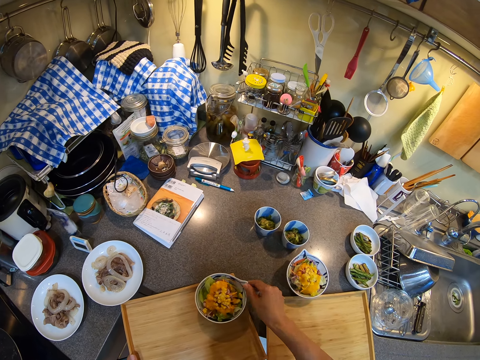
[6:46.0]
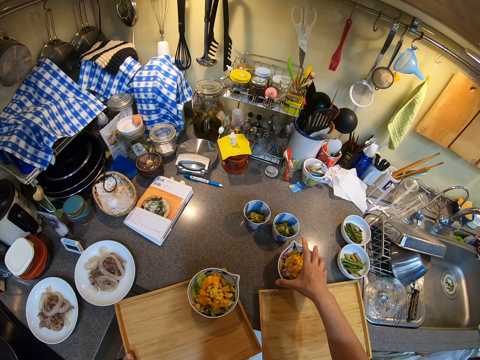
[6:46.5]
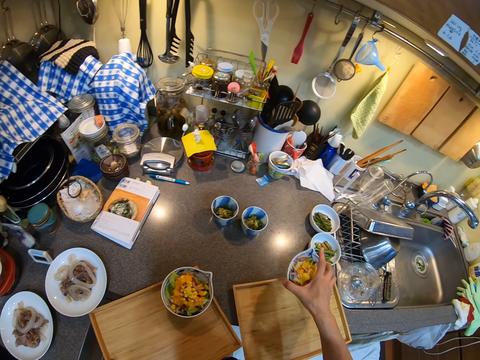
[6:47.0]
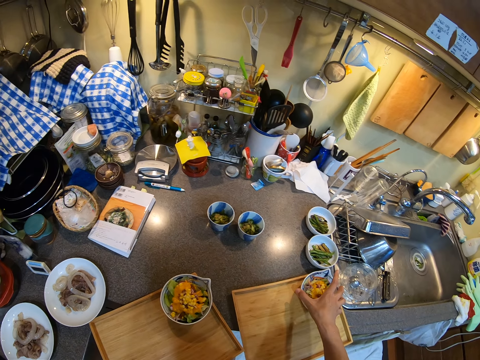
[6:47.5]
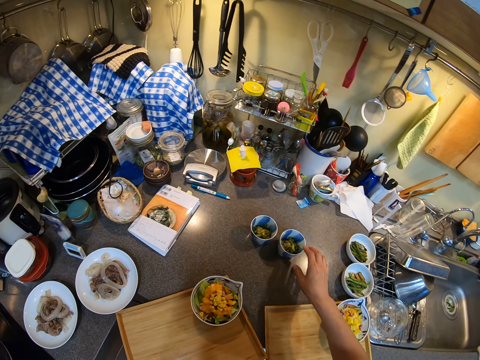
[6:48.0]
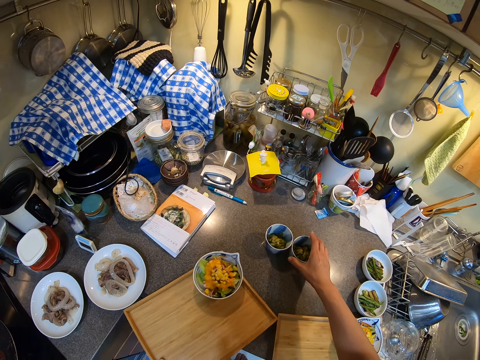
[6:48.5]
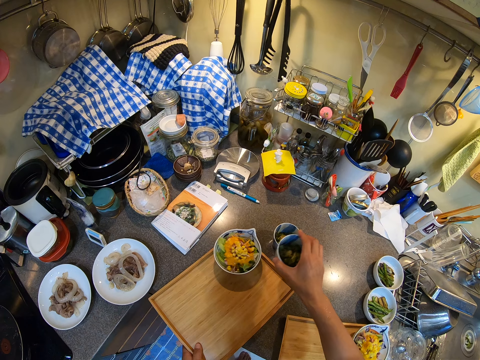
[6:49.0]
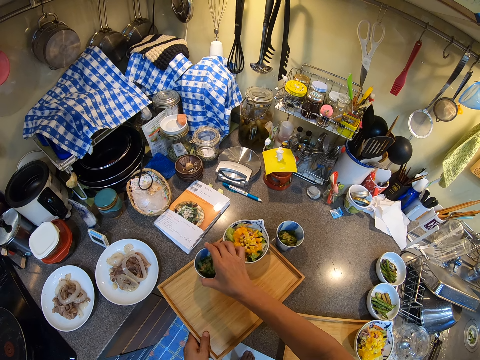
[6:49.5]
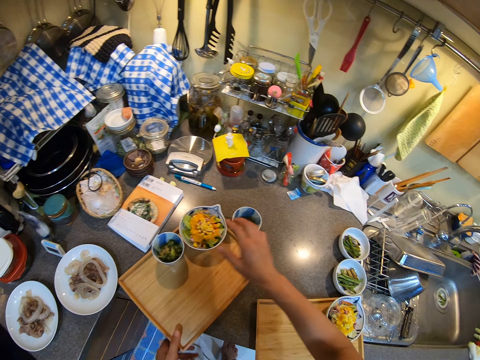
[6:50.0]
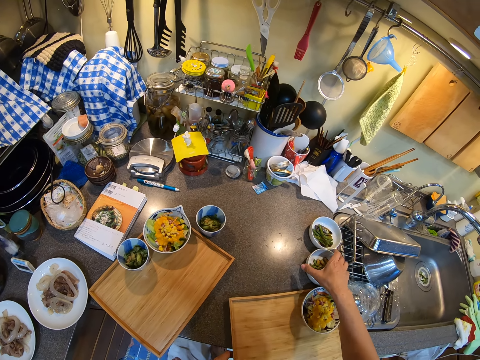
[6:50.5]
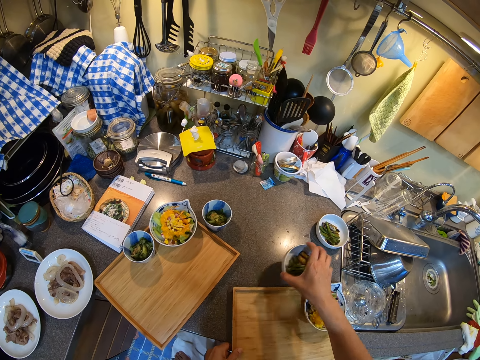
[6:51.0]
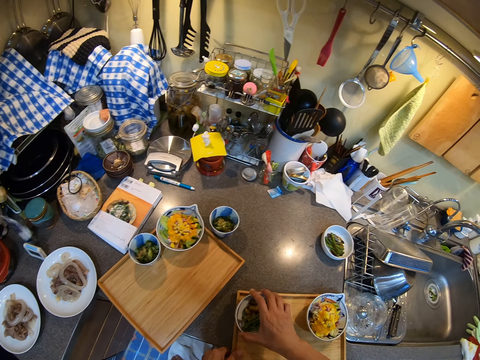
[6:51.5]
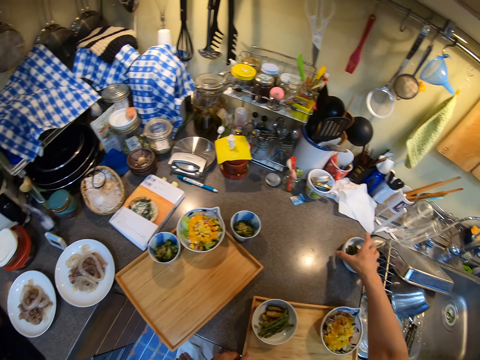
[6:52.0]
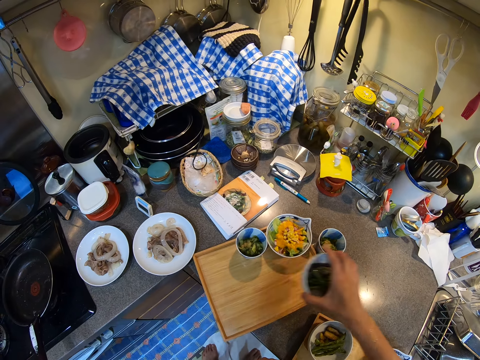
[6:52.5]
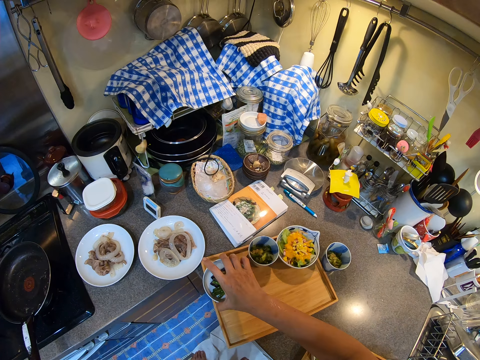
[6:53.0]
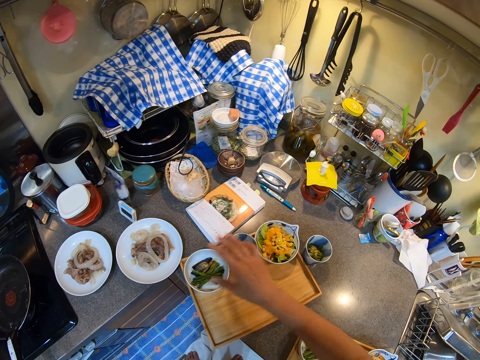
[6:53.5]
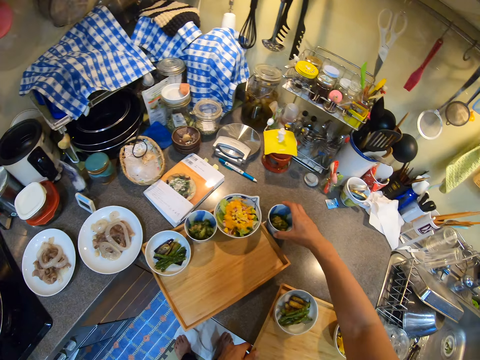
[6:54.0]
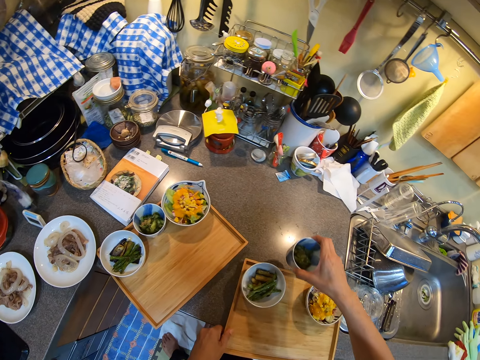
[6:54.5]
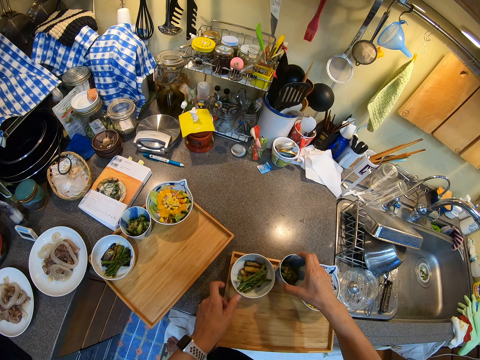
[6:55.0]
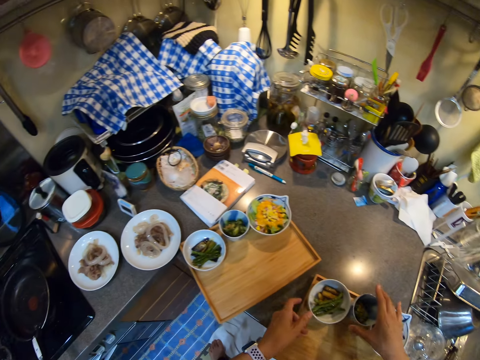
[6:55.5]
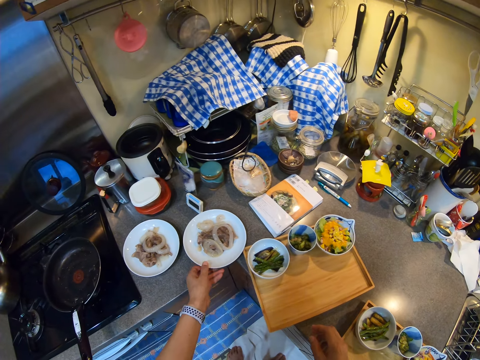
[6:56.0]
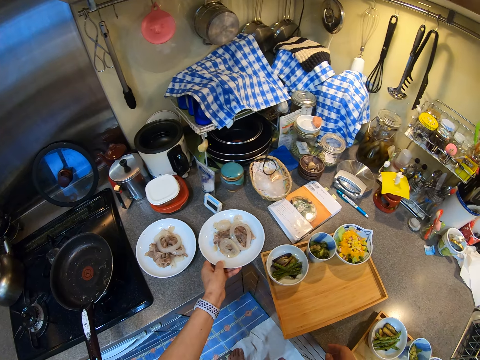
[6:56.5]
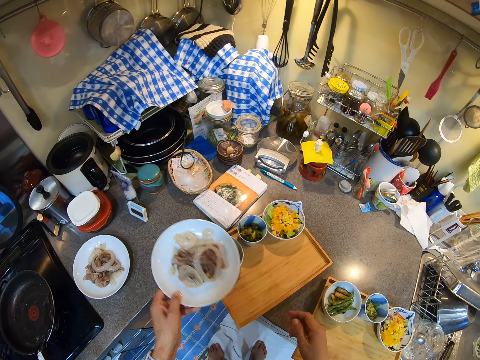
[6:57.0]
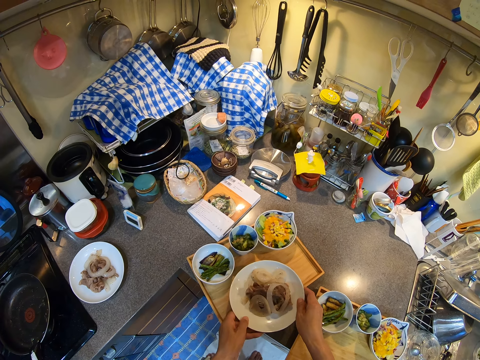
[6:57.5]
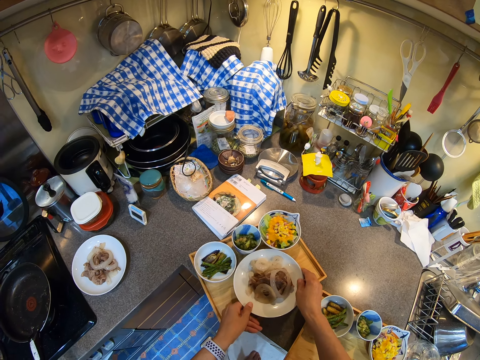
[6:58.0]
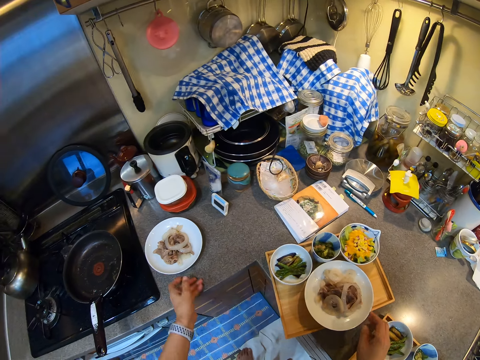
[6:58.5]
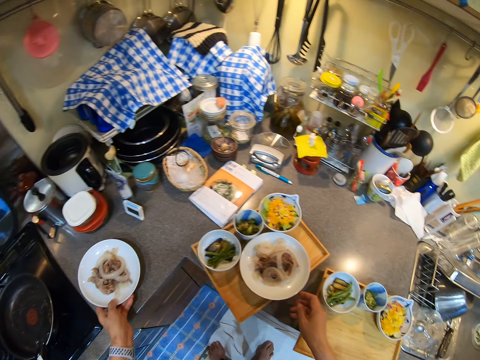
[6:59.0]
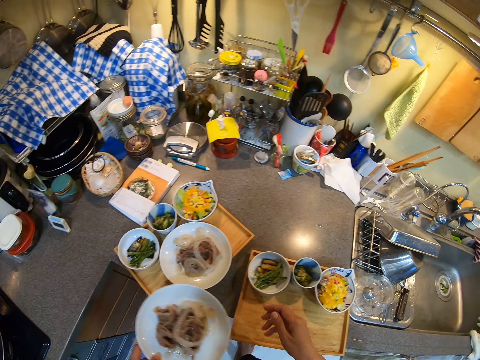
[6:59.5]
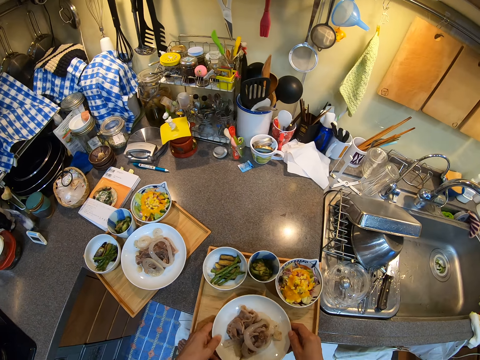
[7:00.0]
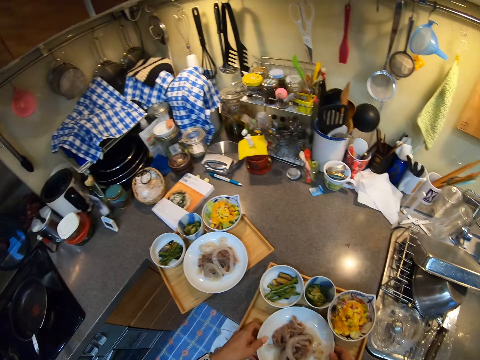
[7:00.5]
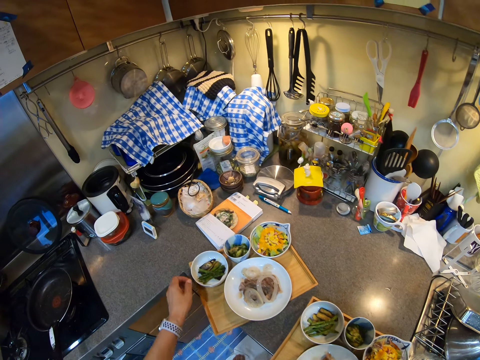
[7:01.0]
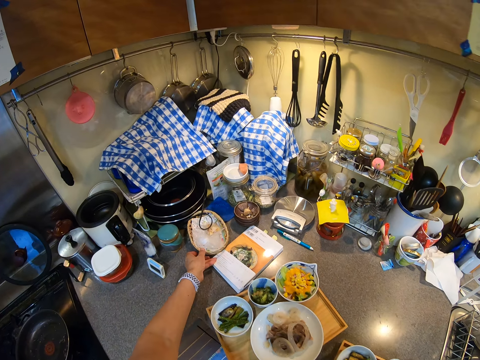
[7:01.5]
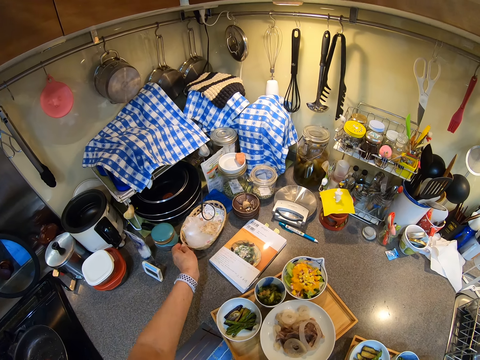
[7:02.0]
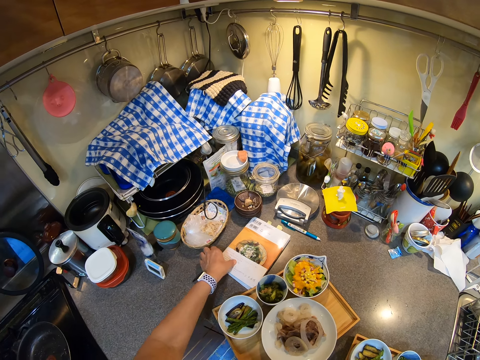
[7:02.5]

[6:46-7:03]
The camera wearer places bowls and plates with food on the trays. They pick up the bowl. They pick up the cup. They place the cup on the tray. They pick up the bowl. They place the bowl on the tray. They pick up the bowl. They place the bowl on the tray. They pick up the bowl. They place the bowl on the tray. They pick up the plate. They place the plate on the tray. They pick up the plate. They place the plate on the tray.

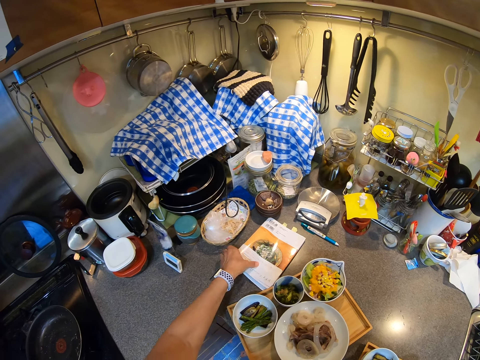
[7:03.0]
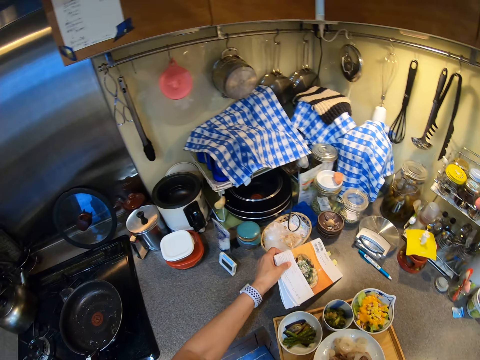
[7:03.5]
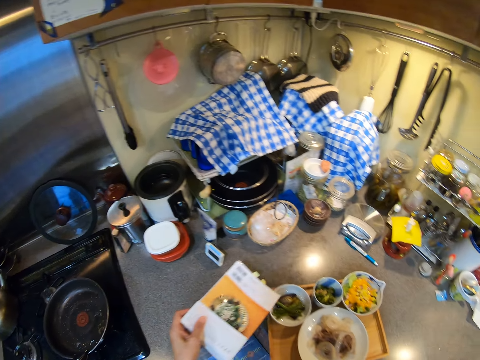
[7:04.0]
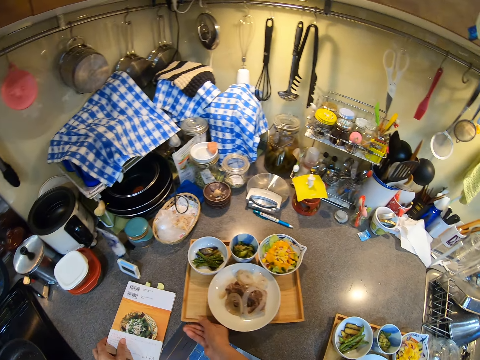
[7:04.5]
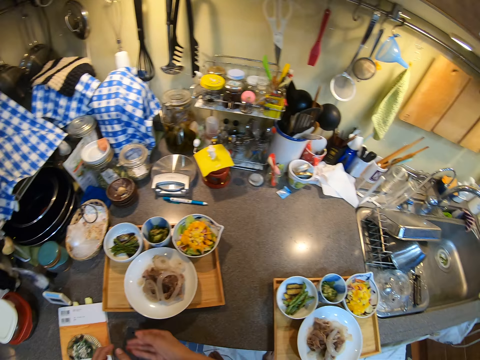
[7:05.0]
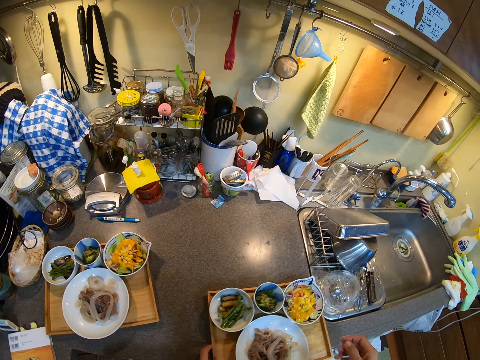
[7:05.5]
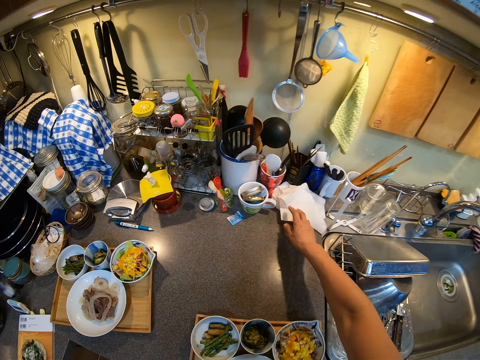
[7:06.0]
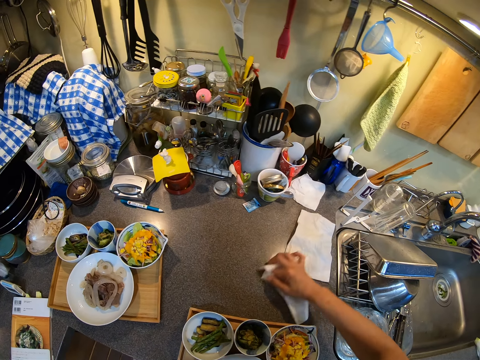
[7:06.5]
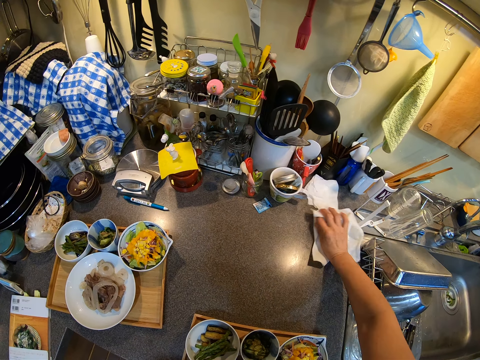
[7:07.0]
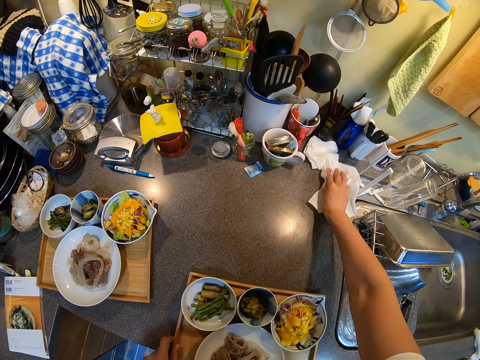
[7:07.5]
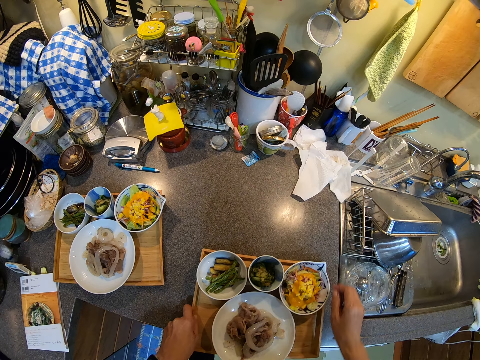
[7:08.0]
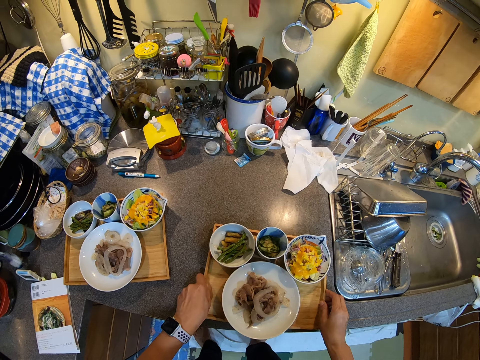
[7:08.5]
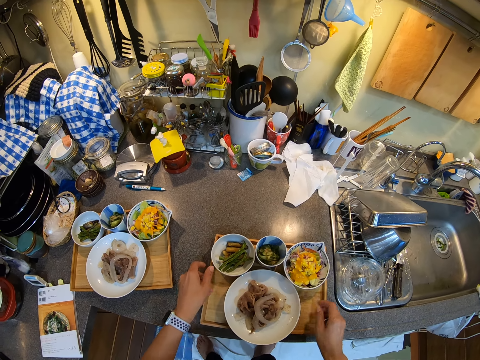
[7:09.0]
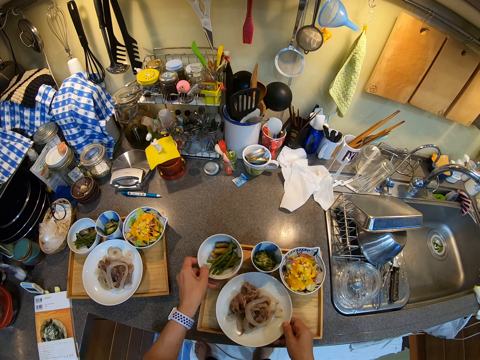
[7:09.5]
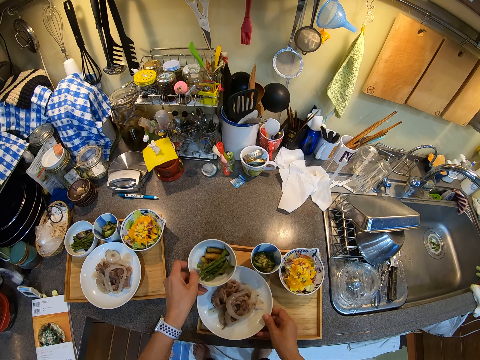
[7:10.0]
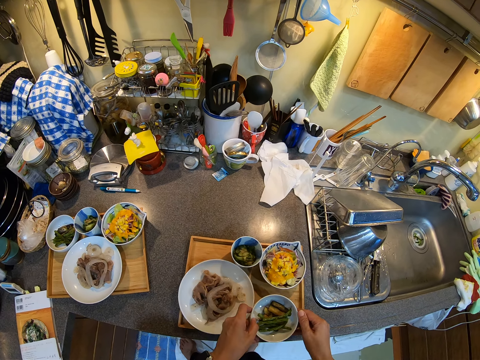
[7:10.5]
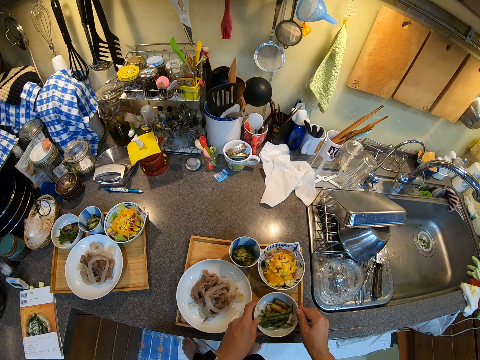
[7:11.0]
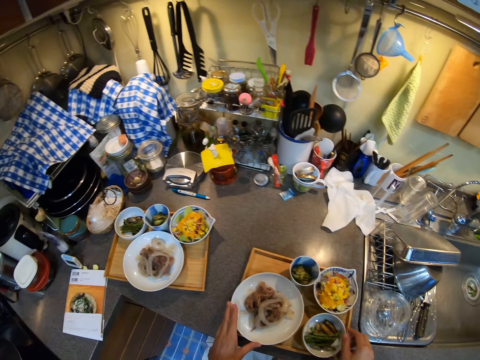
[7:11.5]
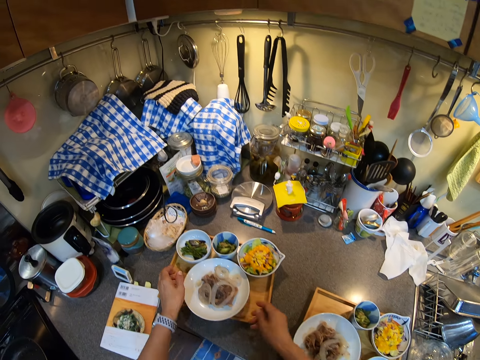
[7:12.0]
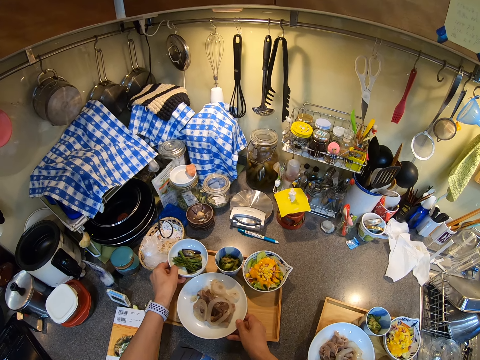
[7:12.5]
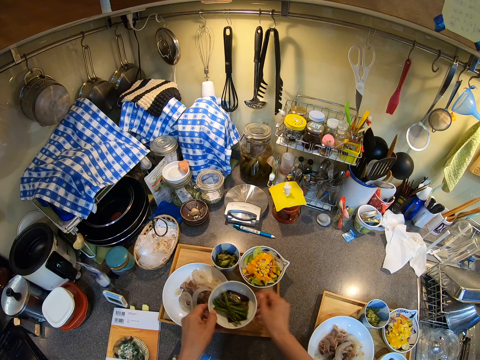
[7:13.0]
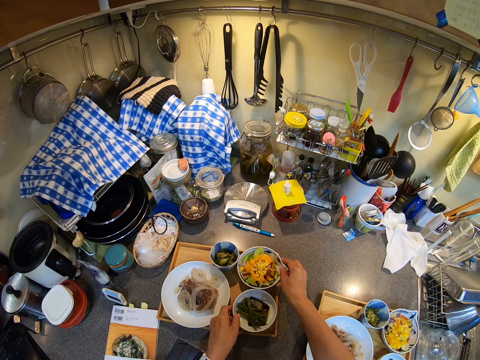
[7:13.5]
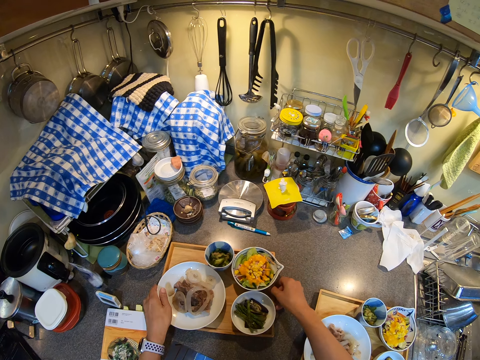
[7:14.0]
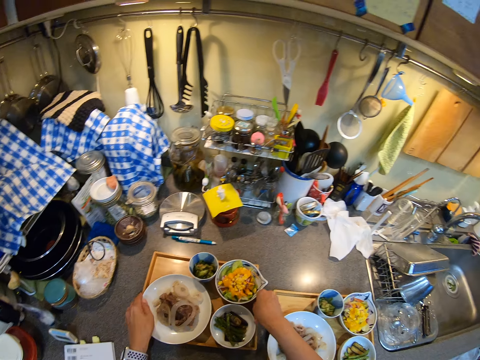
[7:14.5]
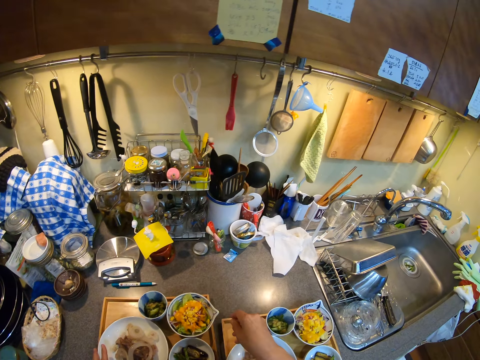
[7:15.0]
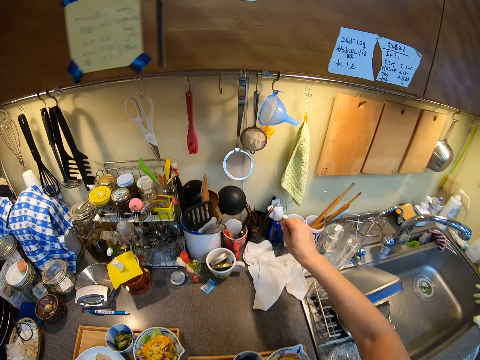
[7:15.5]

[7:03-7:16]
The camera wearer picks up the book. They pick up the tissue towel. They wipe the countertop. They place the tray on the countertop. They place the bowl on the tray. They place the bowl on the tray again.
